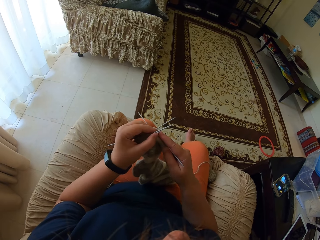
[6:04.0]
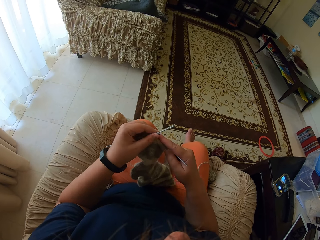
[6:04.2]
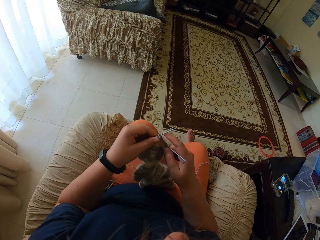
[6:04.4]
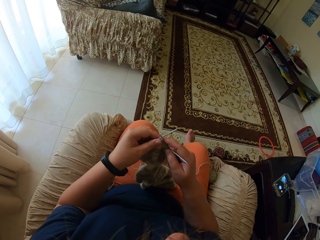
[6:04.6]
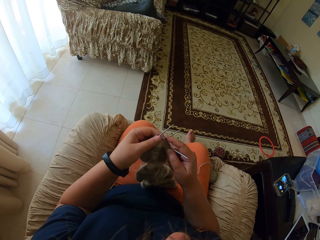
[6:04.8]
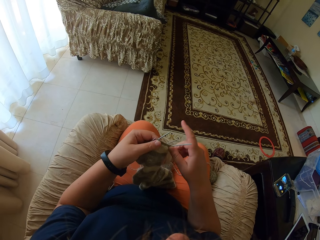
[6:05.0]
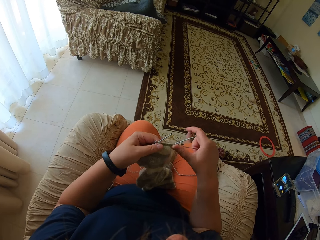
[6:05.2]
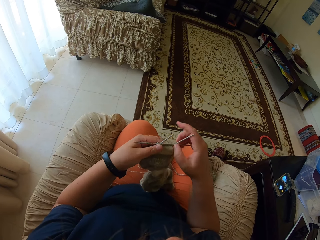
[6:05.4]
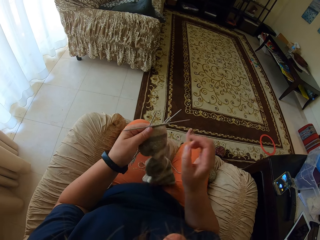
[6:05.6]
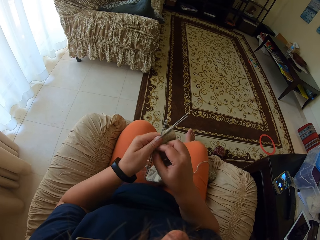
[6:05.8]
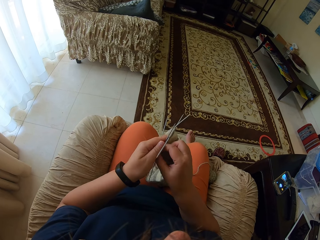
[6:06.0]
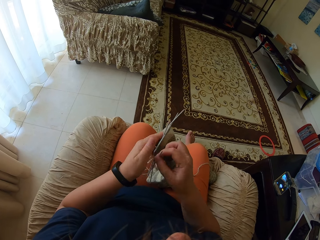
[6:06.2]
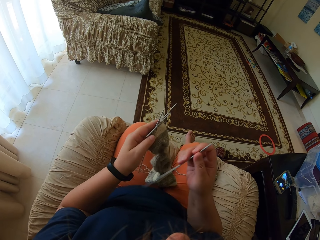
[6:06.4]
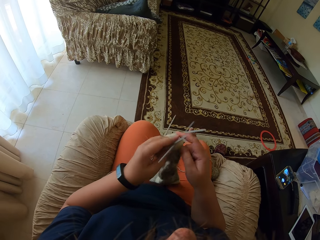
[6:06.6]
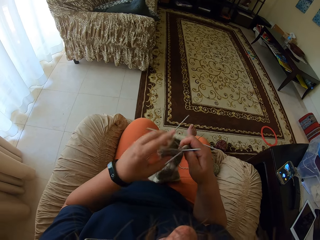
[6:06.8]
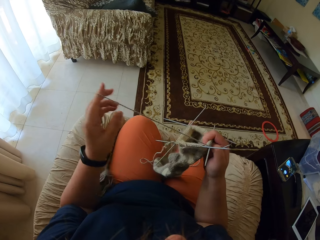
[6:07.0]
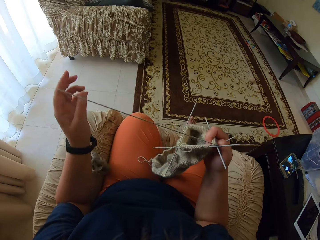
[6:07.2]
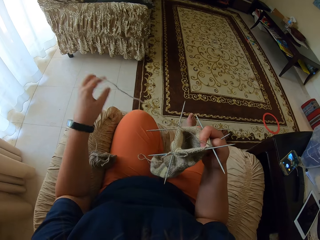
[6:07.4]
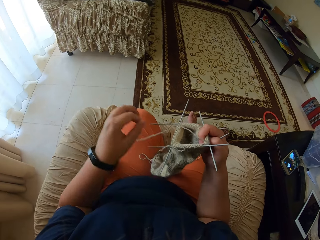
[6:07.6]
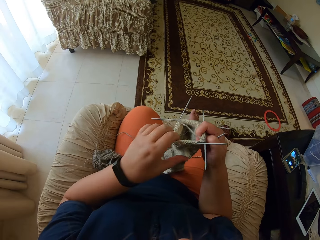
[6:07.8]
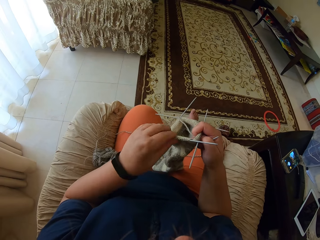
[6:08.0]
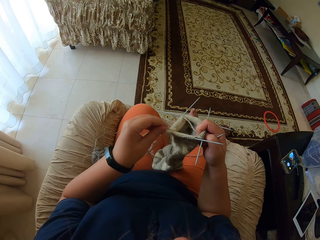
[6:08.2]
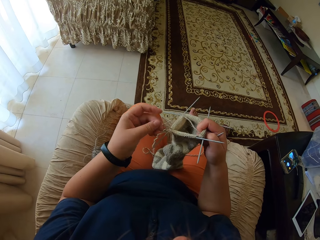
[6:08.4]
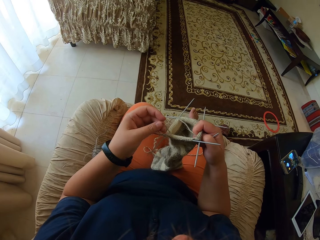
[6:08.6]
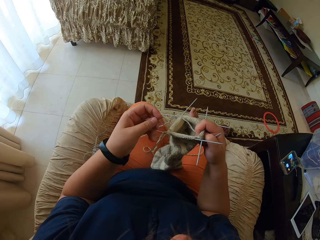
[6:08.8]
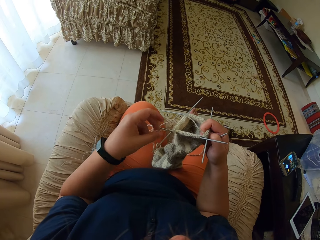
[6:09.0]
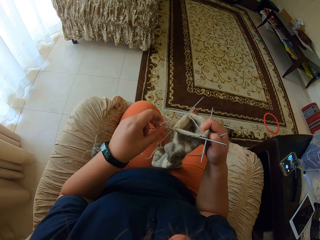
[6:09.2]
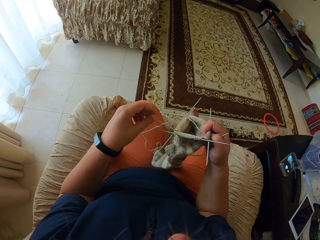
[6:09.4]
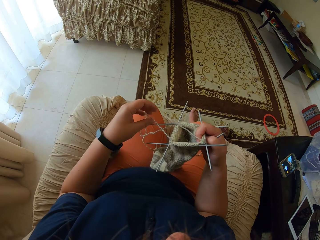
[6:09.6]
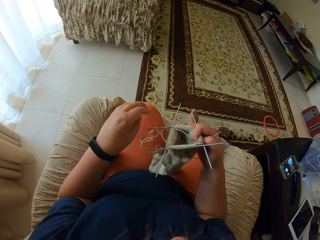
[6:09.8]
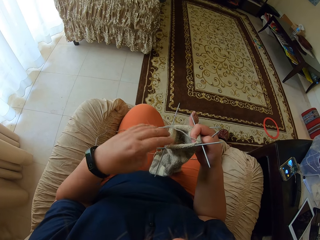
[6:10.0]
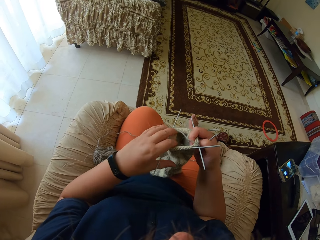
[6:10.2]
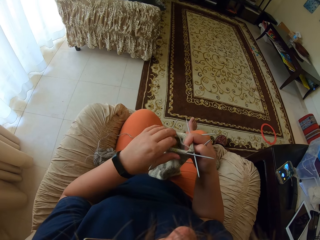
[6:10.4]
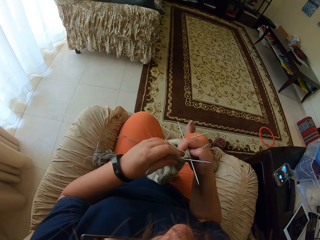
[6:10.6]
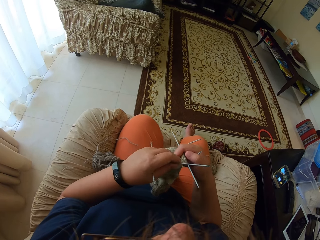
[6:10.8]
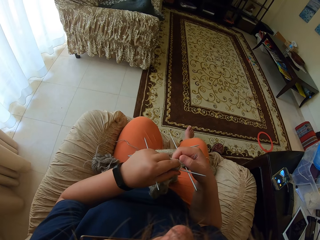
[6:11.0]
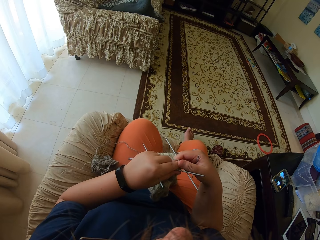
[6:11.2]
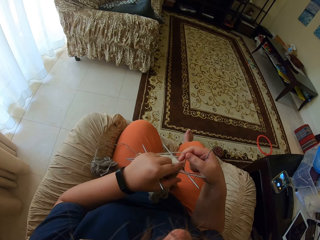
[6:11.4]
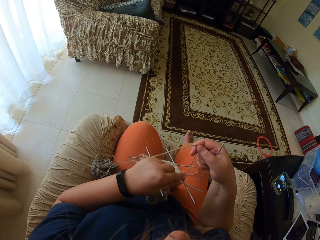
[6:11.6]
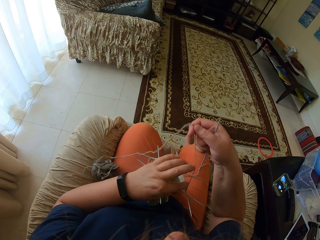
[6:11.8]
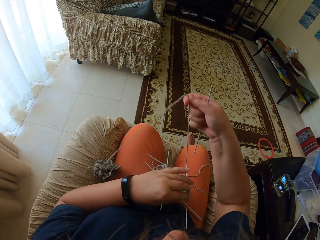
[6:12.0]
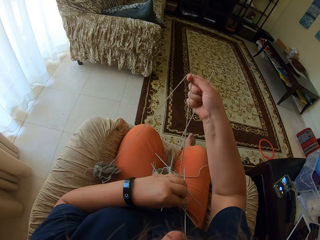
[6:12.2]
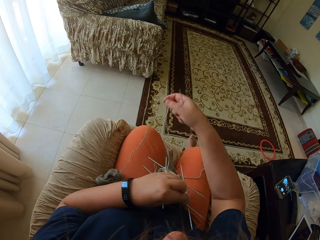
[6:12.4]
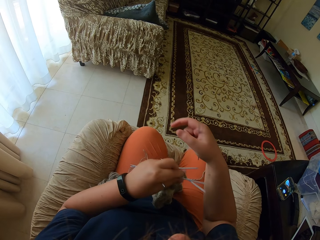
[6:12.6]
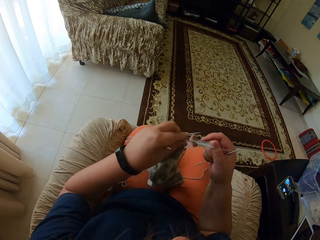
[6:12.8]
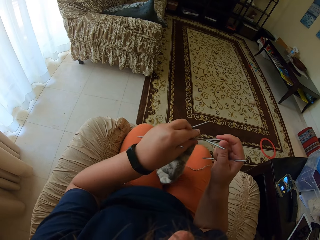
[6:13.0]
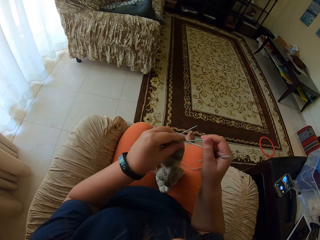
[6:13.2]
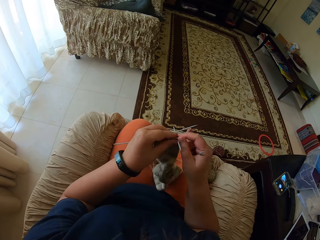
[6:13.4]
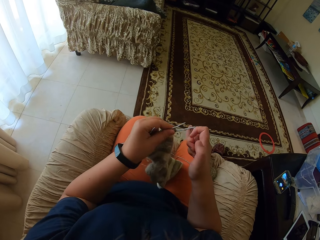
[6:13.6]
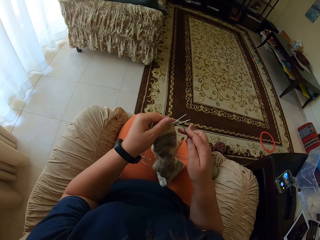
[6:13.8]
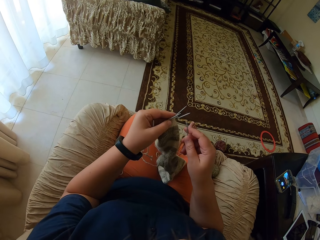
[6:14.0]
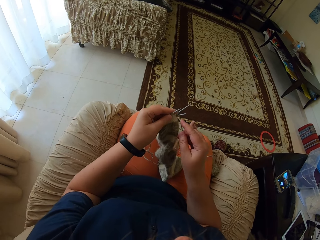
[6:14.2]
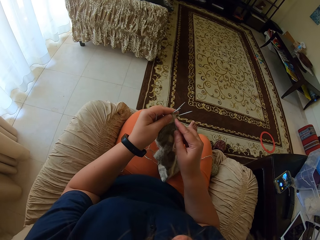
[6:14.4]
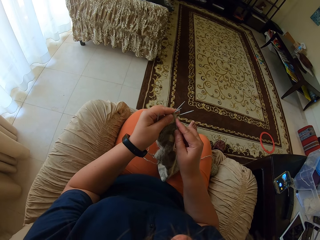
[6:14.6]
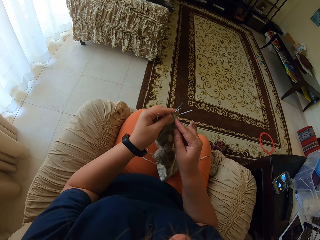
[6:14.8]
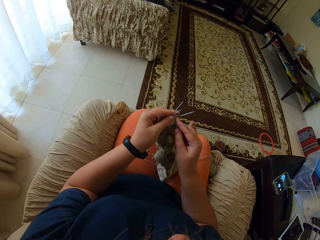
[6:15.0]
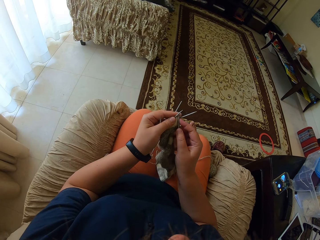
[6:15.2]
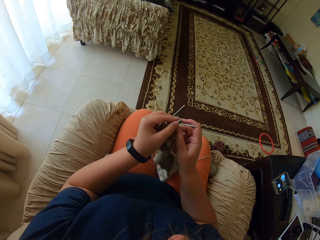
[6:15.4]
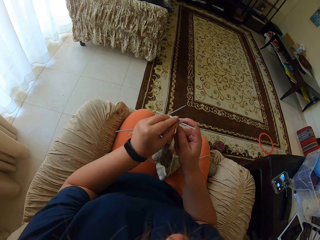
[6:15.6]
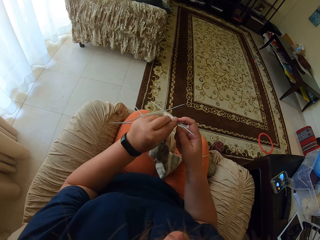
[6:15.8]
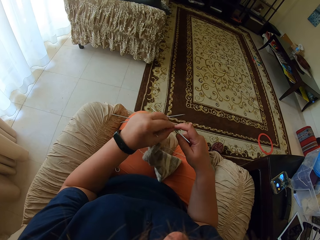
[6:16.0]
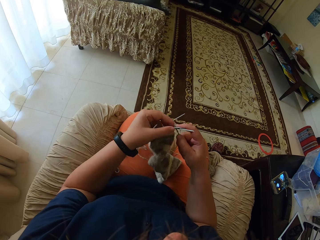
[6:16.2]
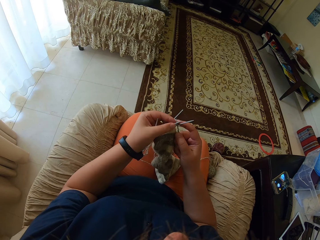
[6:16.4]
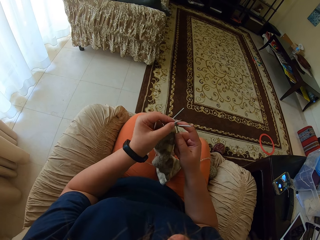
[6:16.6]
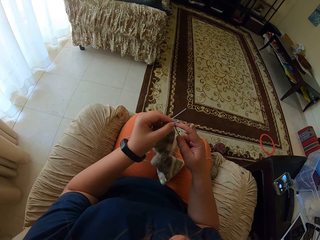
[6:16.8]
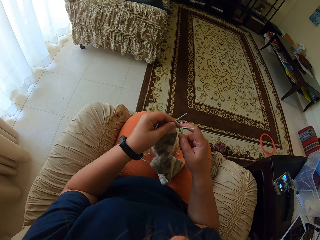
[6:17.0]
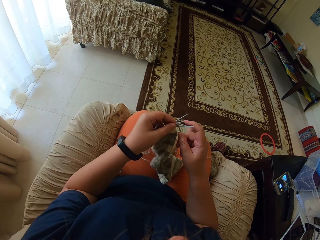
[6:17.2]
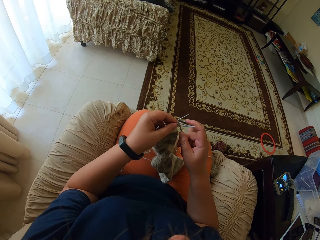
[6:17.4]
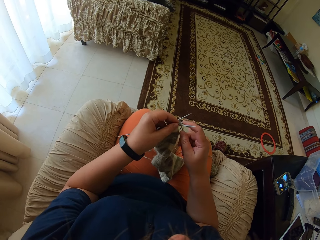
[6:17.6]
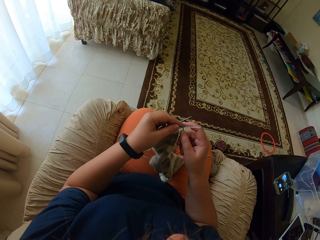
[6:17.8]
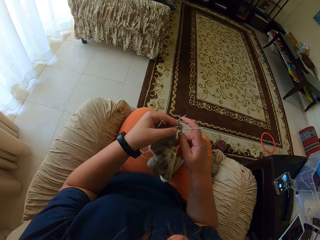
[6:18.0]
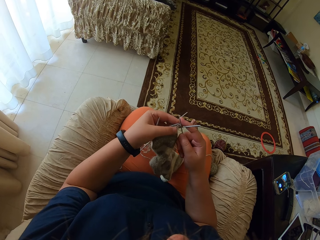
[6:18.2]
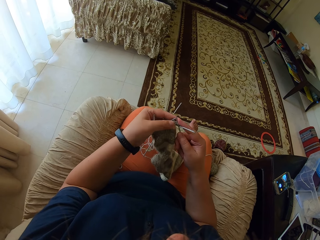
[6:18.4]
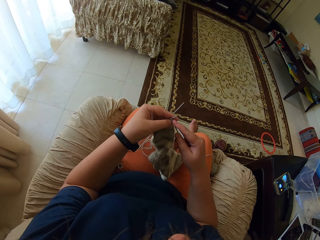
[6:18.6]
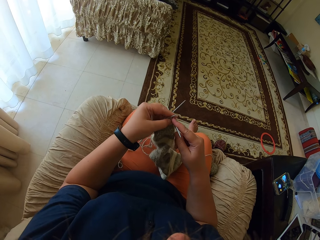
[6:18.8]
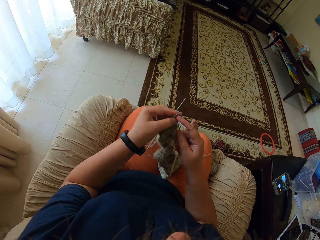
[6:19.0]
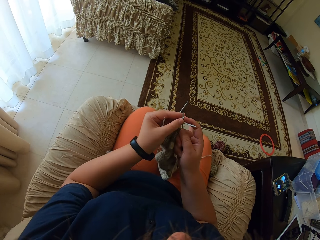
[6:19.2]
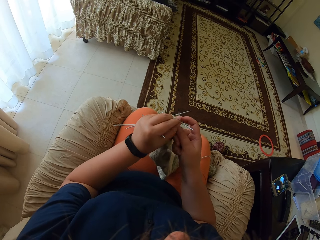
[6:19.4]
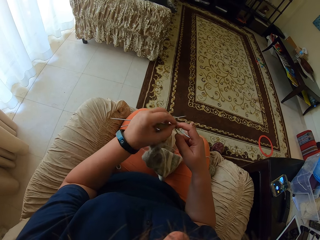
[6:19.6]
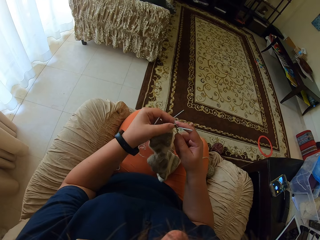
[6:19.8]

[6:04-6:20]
The camera wearer takes a straight needle from the left hand. They unroll the yarn from the hand, adjust the yarn, and straighten the yarn. They knit a fabric with straight needles.

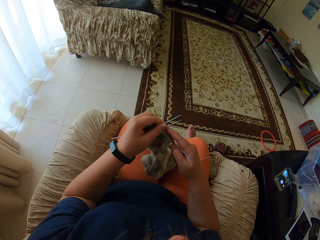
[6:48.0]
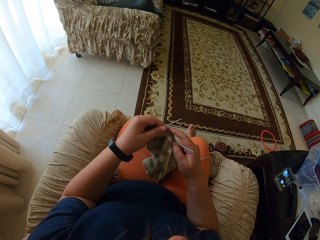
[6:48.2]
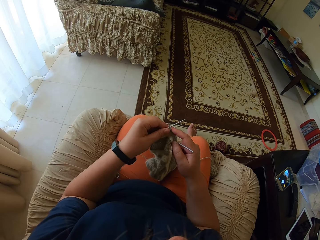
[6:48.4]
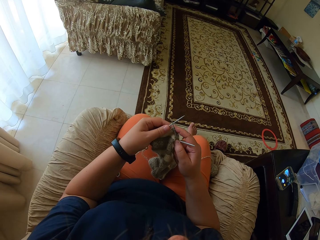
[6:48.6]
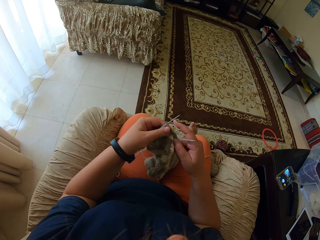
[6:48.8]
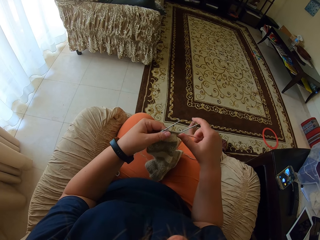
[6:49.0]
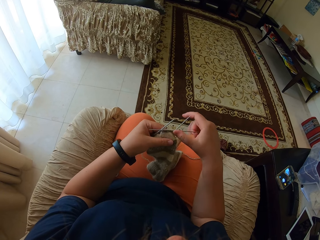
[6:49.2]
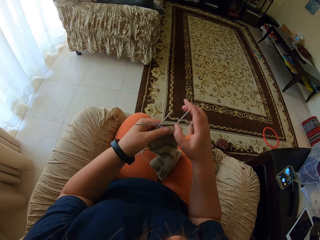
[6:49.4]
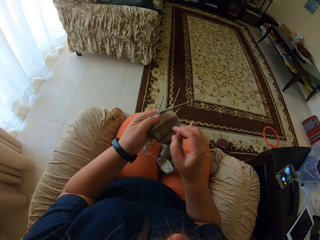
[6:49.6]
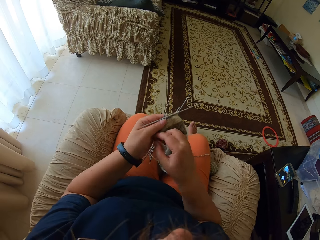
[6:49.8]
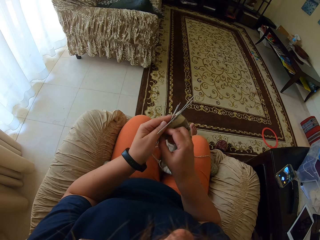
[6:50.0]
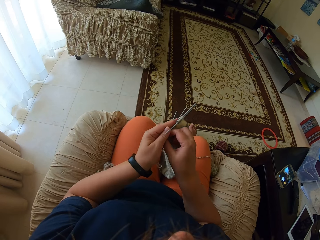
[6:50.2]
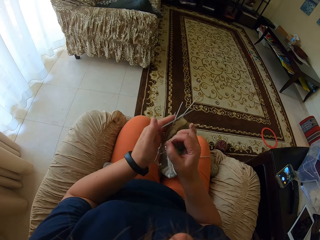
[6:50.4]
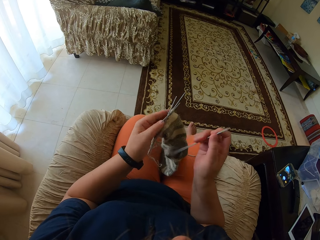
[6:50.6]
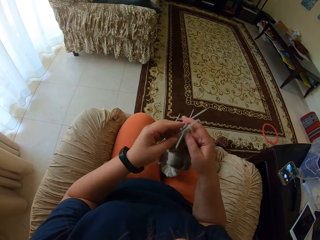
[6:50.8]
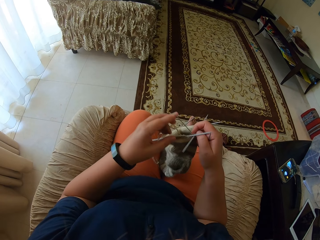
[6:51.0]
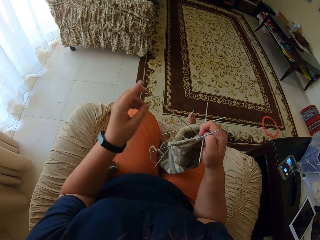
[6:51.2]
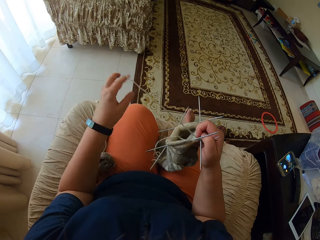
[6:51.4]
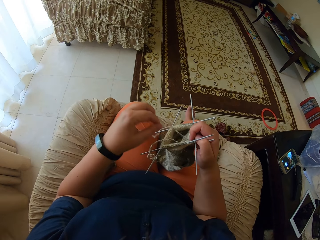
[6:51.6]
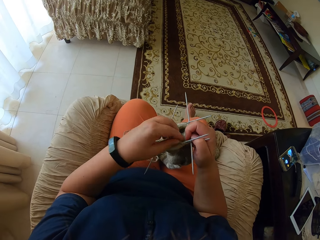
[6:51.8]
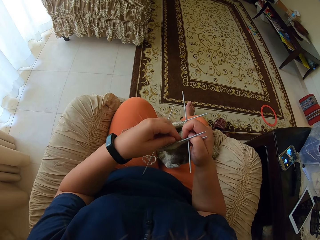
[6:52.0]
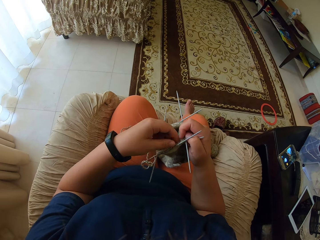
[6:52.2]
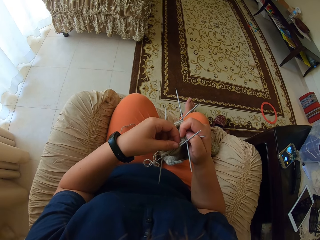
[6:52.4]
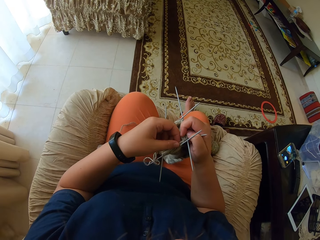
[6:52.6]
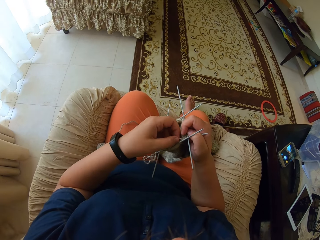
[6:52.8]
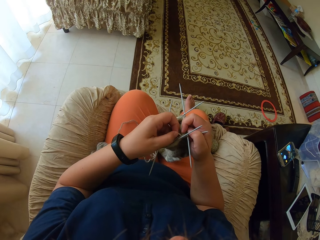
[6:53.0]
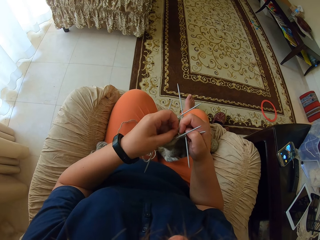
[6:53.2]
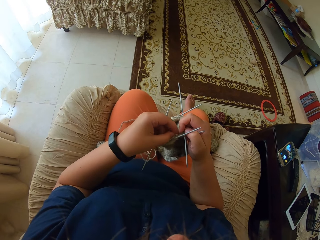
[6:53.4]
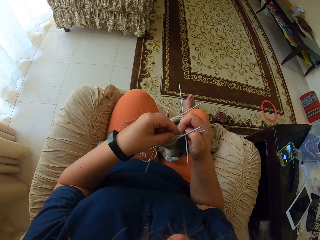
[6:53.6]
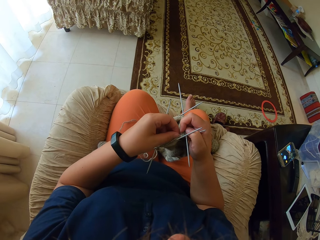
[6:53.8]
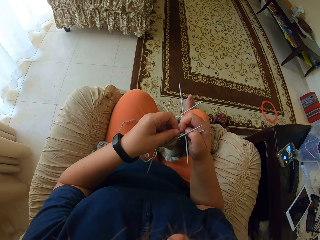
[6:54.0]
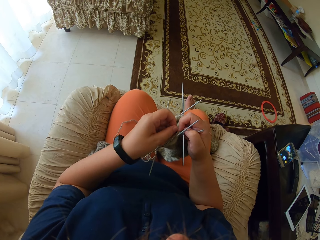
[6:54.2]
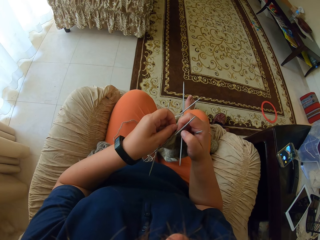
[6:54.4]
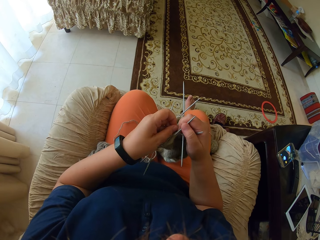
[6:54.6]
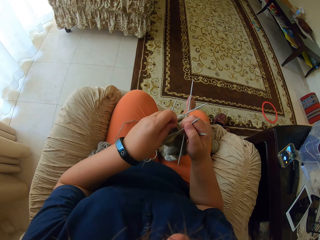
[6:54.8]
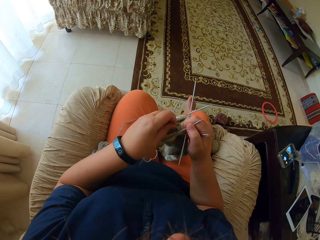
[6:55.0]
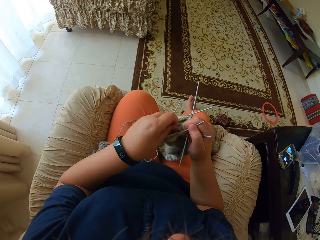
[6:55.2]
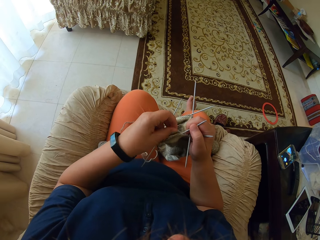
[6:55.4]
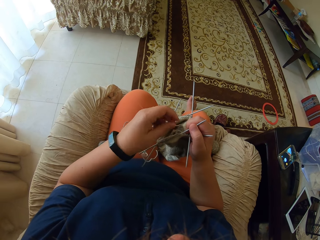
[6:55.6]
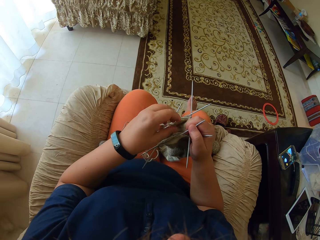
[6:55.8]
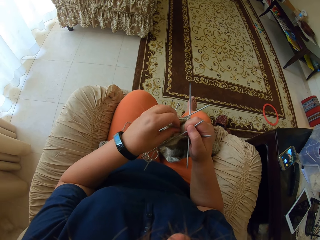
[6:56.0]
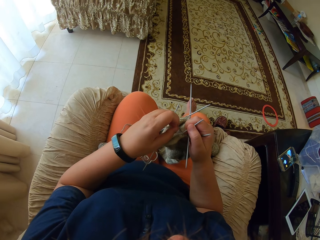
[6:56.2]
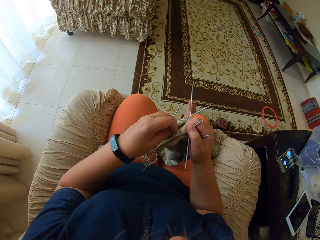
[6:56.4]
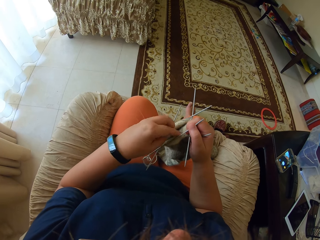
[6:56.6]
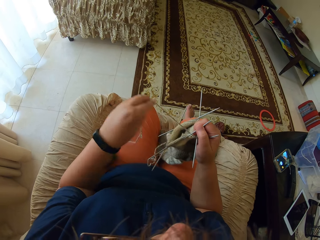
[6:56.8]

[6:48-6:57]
The camera wearer takes a straight needle from the left hand. They unroll the yarn from the hand and adjust the yarn.
